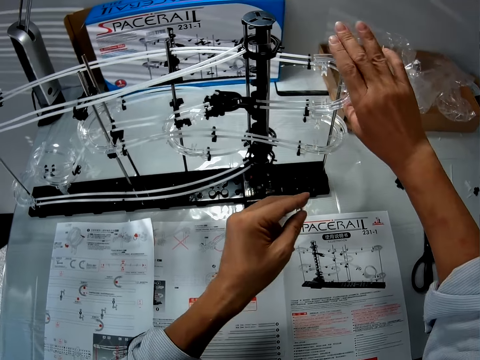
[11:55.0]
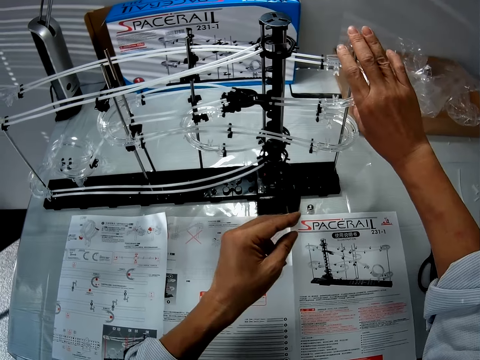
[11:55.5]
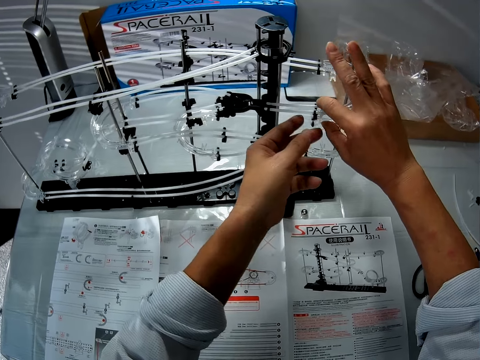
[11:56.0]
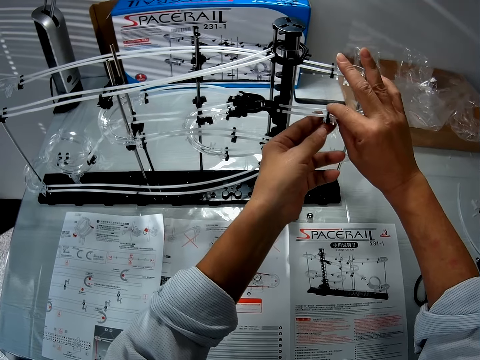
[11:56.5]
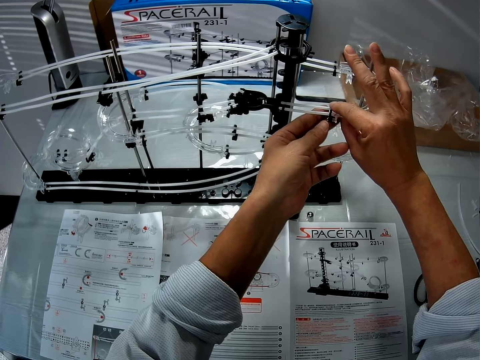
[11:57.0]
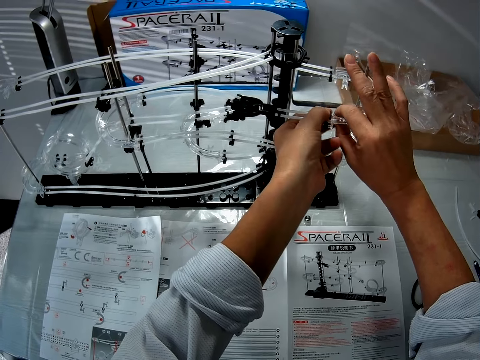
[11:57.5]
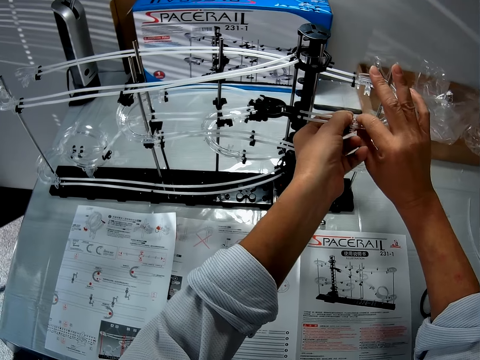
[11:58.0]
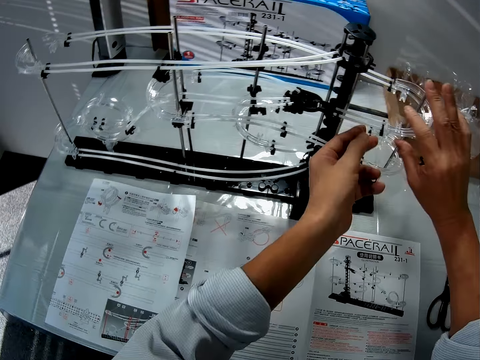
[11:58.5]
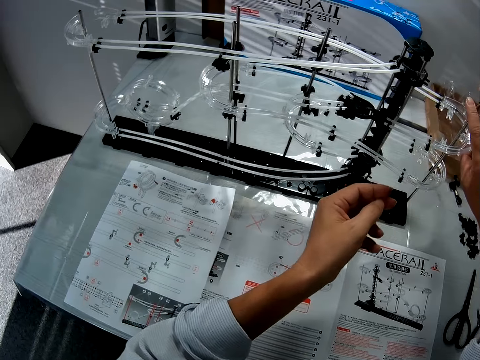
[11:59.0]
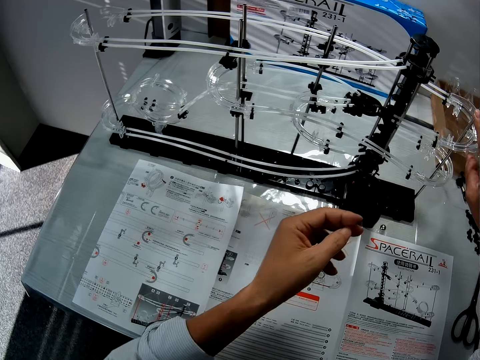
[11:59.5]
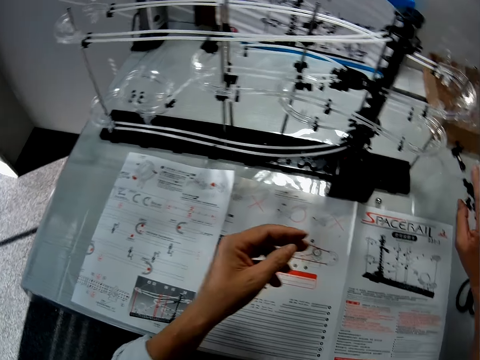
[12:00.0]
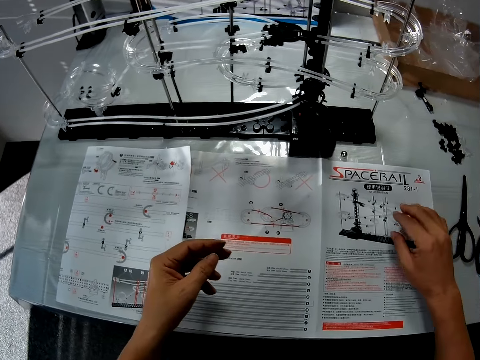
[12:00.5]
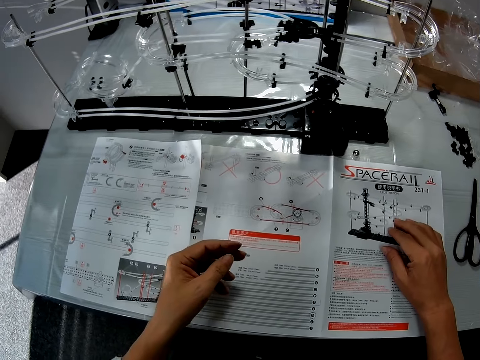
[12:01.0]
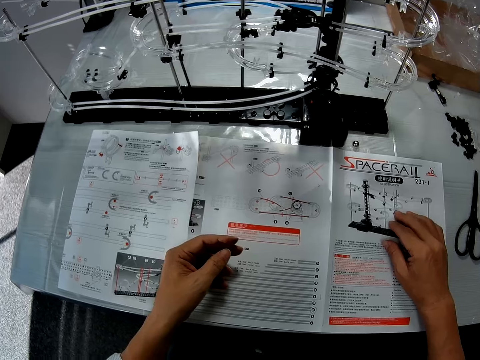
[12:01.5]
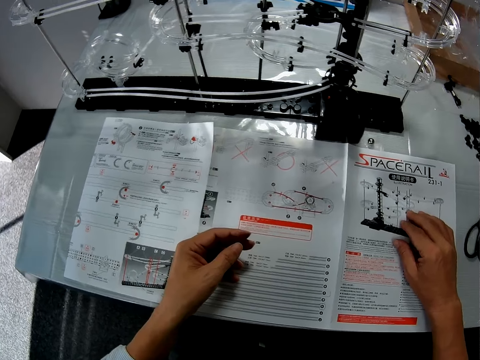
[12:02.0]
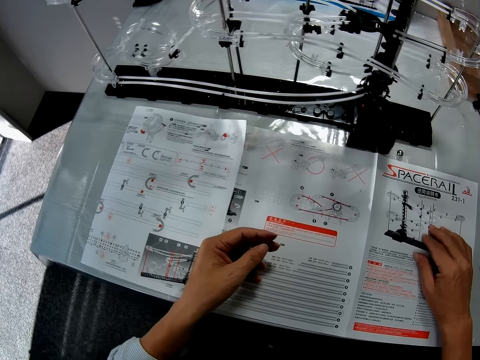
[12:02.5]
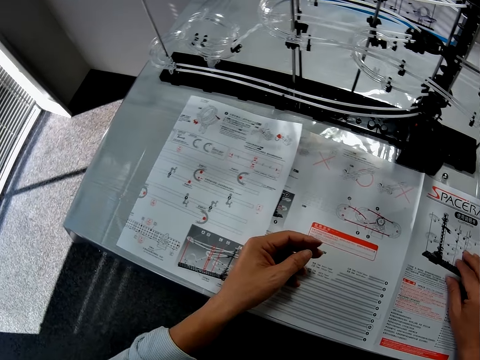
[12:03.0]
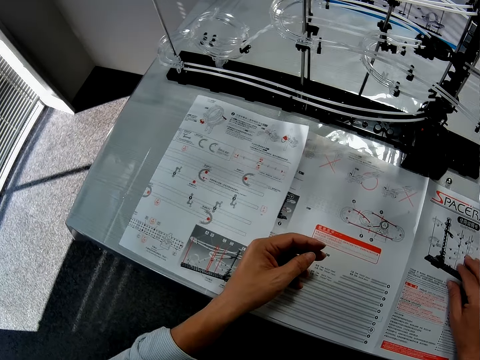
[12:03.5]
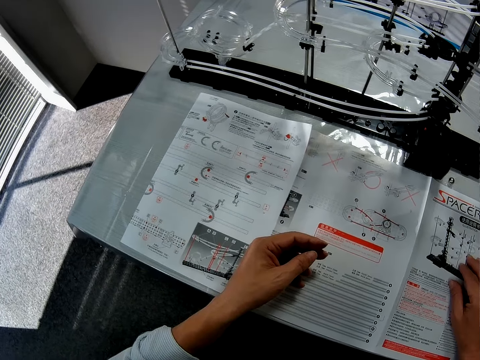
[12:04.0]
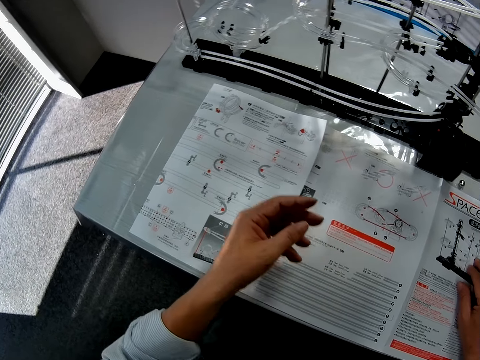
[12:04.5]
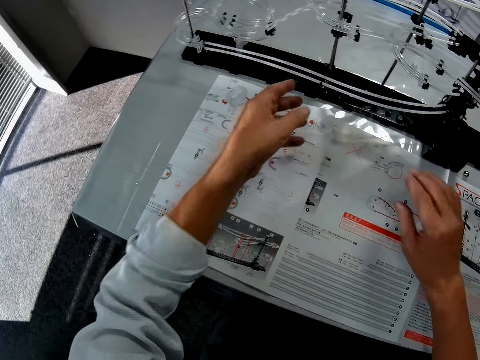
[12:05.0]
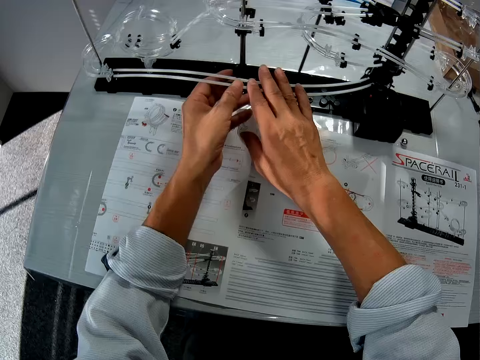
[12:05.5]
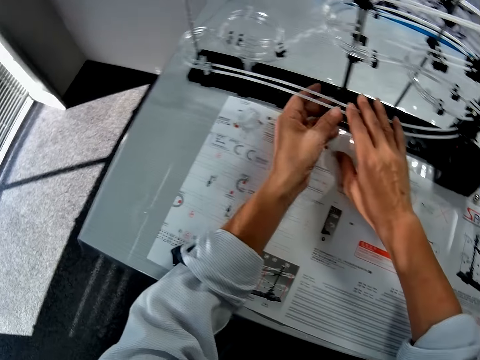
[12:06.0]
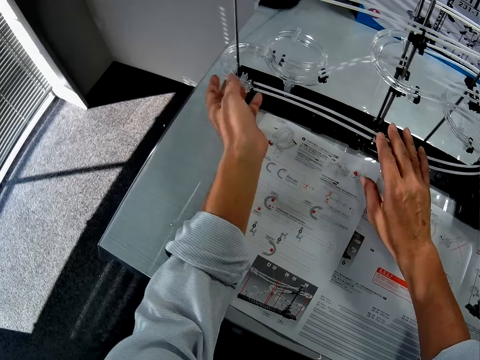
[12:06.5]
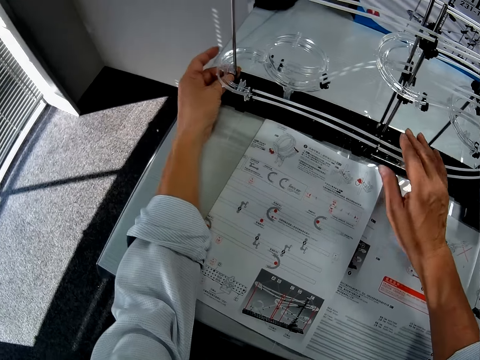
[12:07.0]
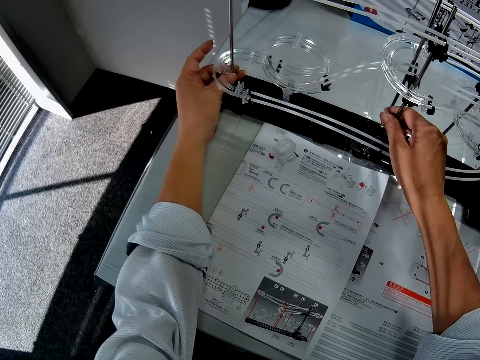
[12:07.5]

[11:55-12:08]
The camera wearer touches the upper part. They touch the part of the space rail. They touch the paper. They touch the part of the space rail.

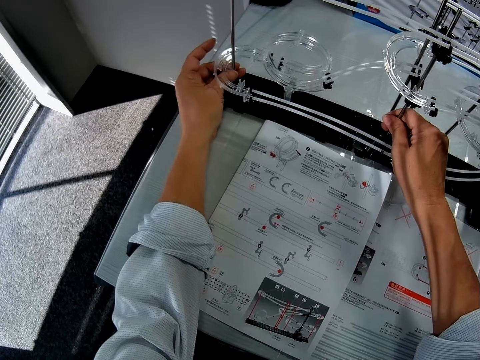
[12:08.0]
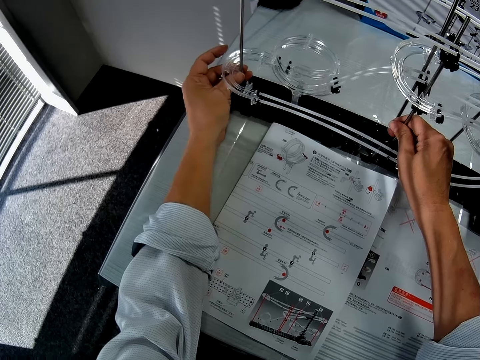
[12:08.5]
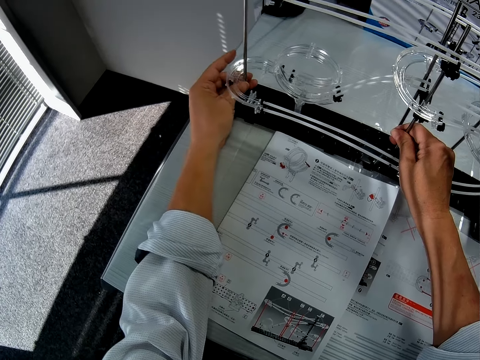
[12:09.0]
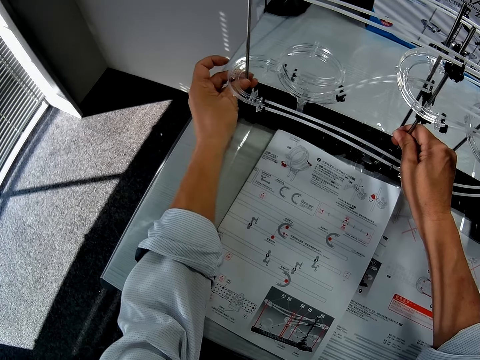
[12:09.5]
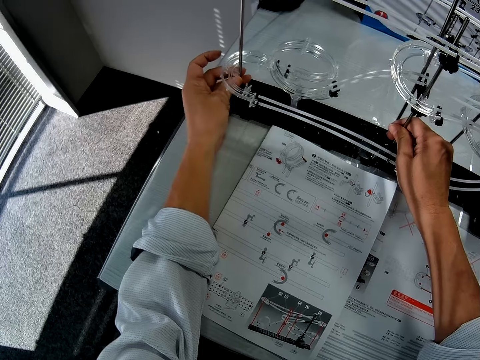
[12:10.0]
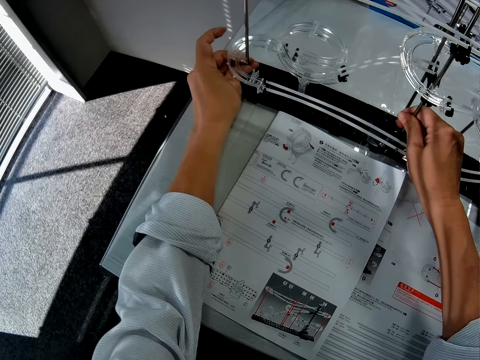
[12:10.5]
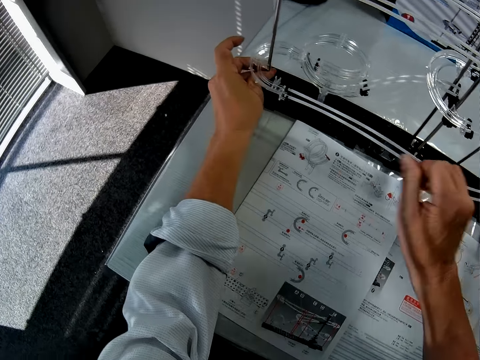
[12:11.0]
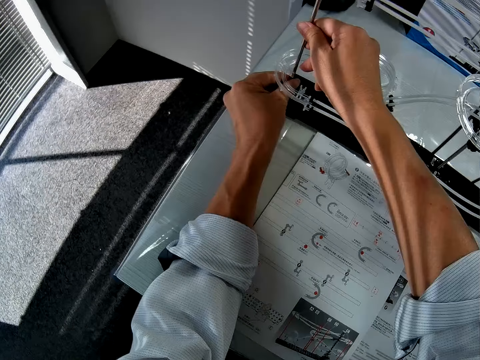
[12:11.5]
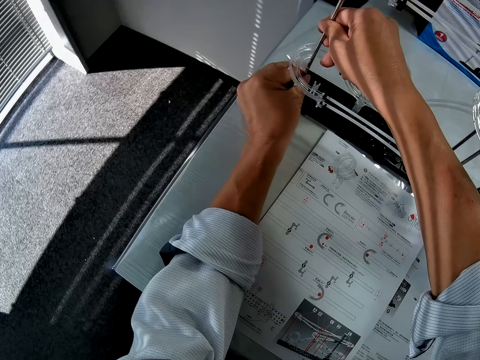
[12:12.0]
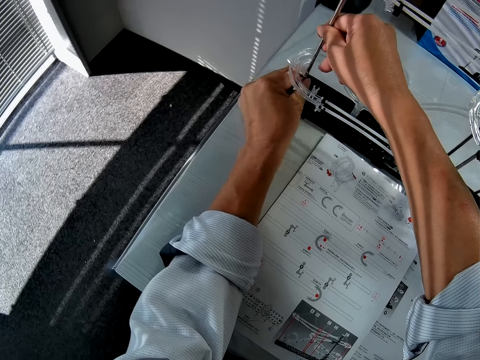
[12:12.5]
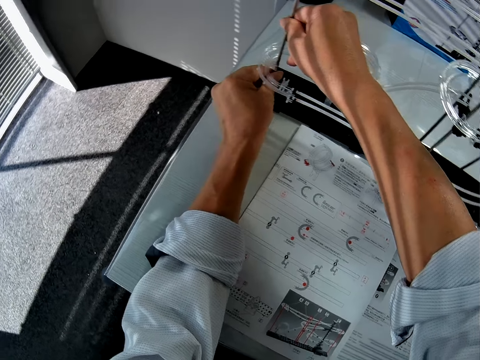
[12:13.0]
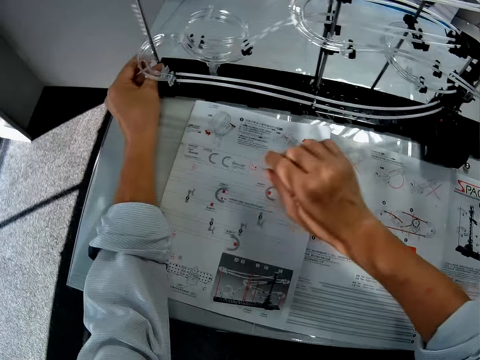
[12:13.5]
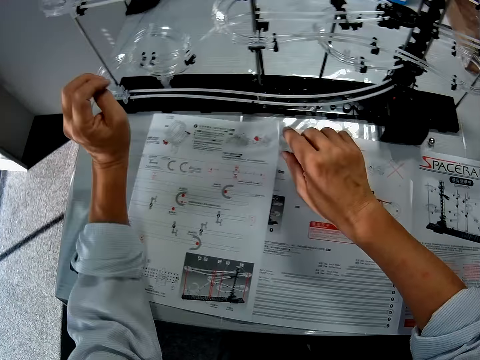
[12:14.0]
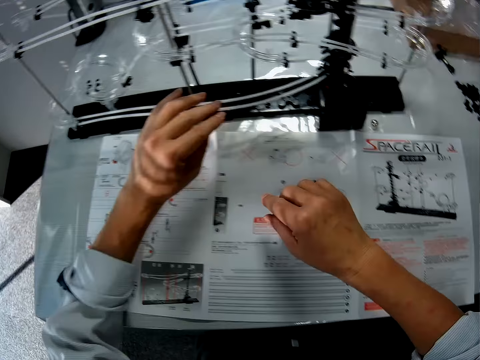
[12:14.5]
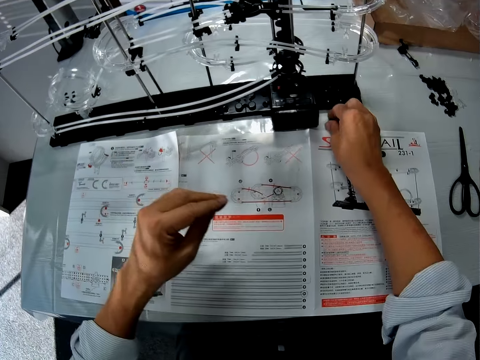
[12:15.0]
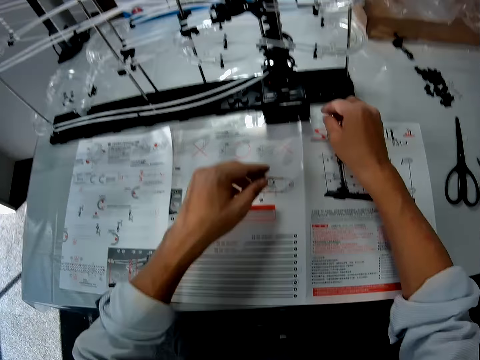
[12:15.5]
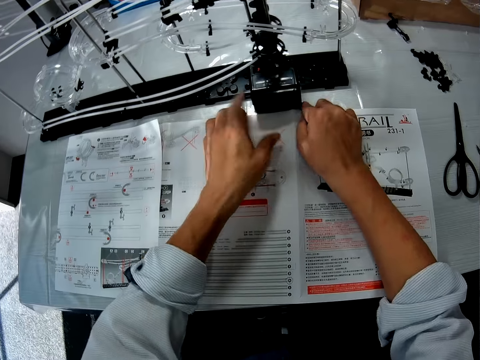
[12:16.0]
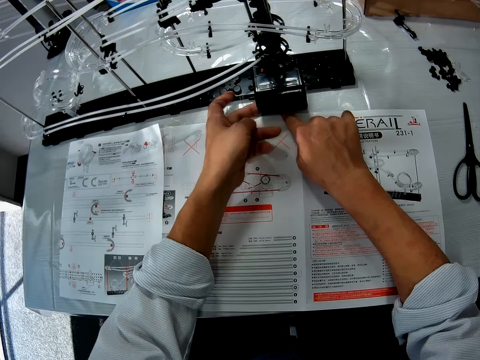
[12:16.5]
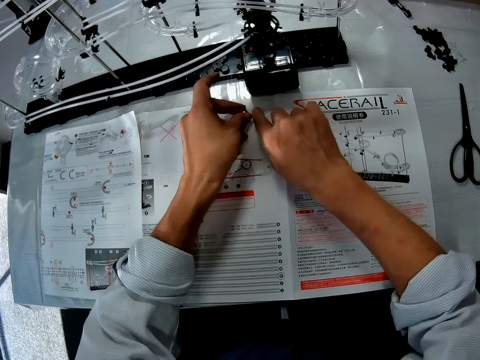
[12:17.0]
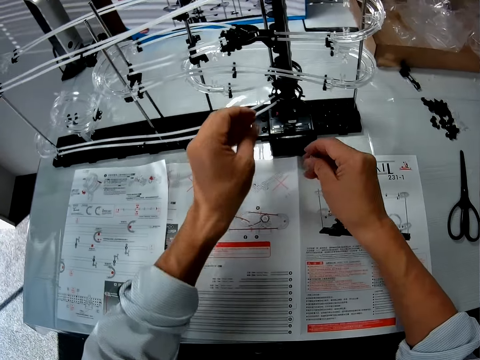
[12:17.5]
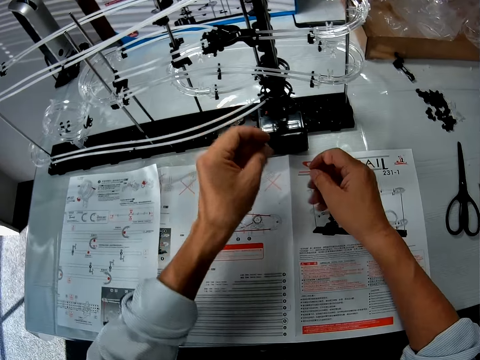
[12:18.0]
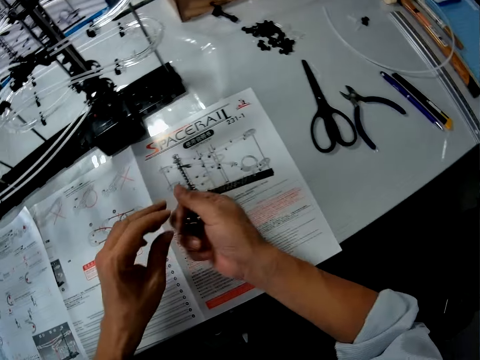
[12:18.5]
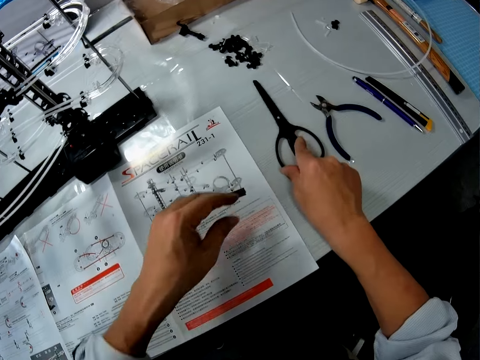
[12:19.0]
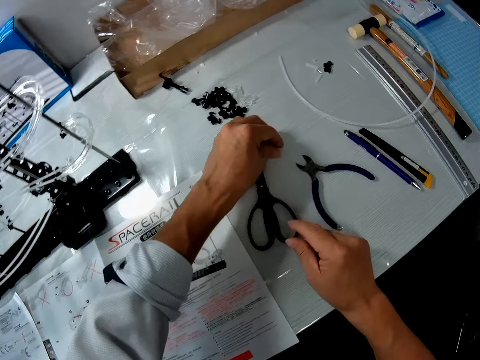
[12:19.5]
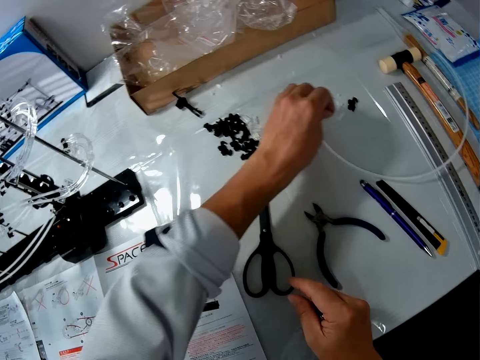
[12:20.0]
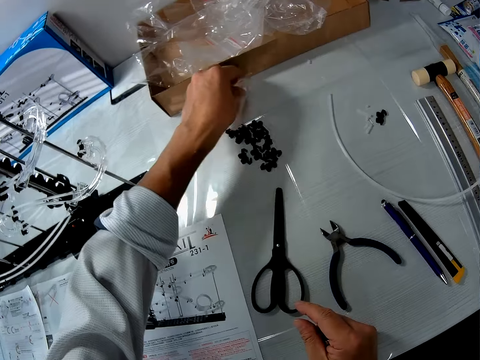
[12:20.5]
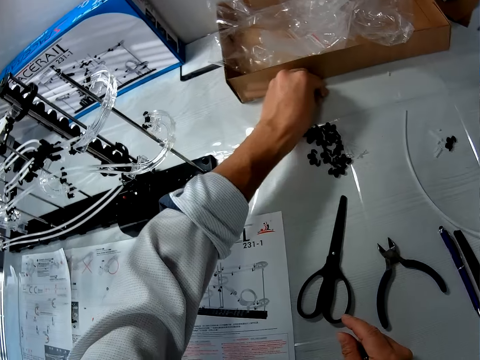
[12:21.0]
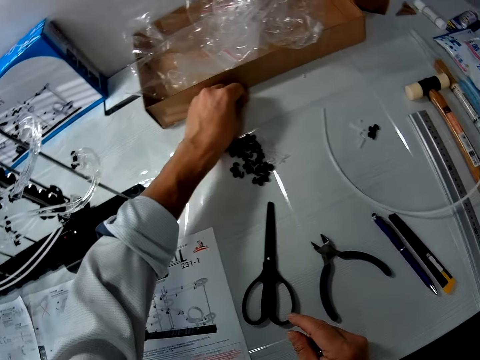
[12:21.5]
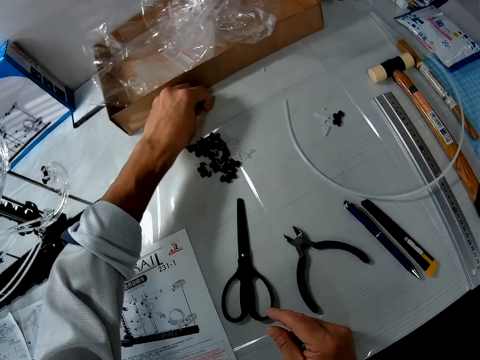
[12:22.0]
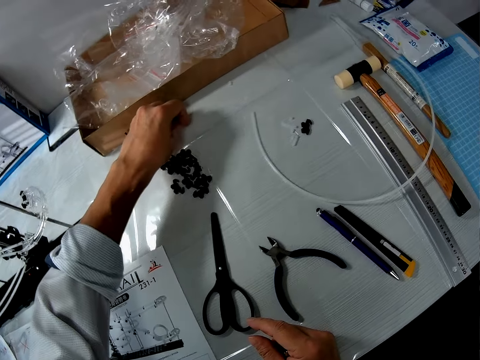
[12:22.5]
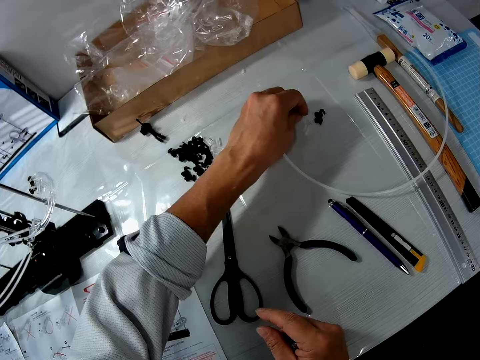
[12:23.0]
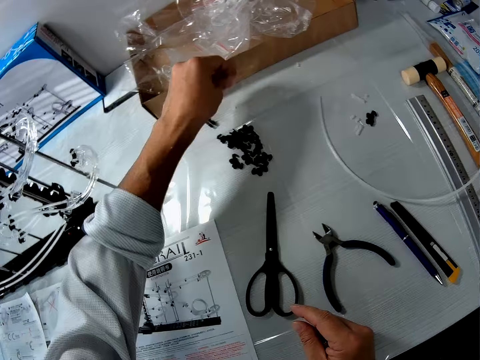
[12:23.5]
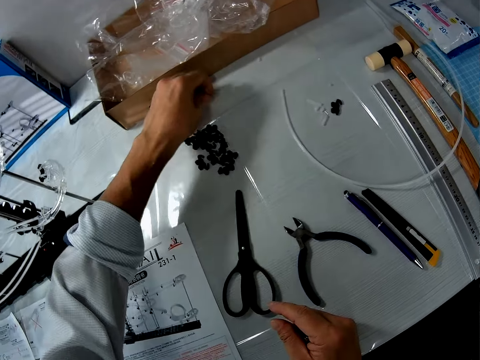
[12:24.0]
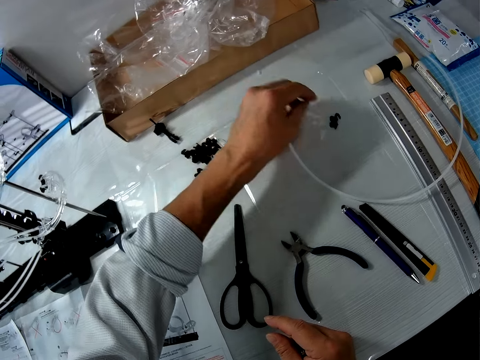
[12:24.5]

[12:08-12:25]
The camera wearer disconnects the part and connects the part of the space rail. He moves his hand. He picks the balls from the table. He picks a bolt. He moves the scissors on the table. He picks up white pieces of cut tubes on the table.
